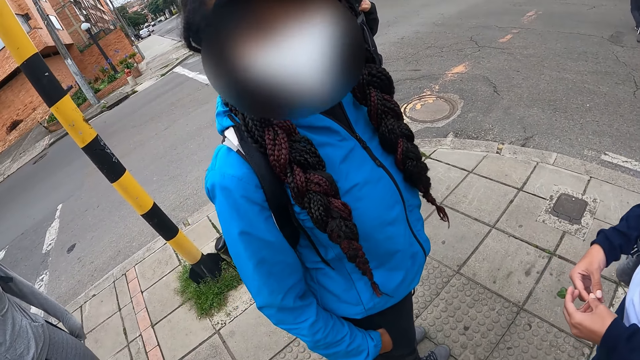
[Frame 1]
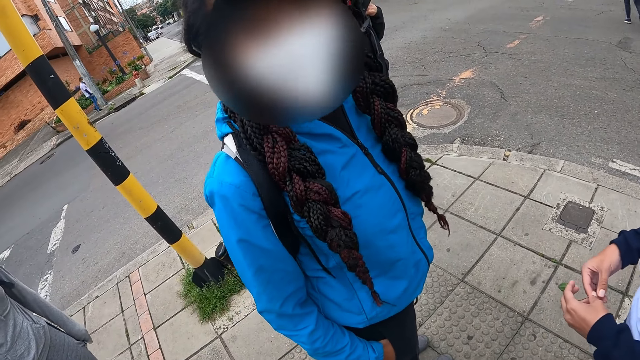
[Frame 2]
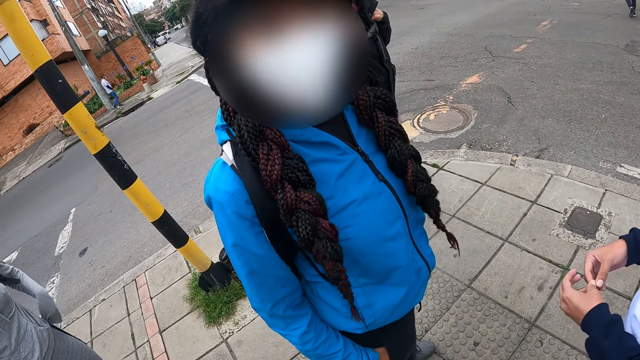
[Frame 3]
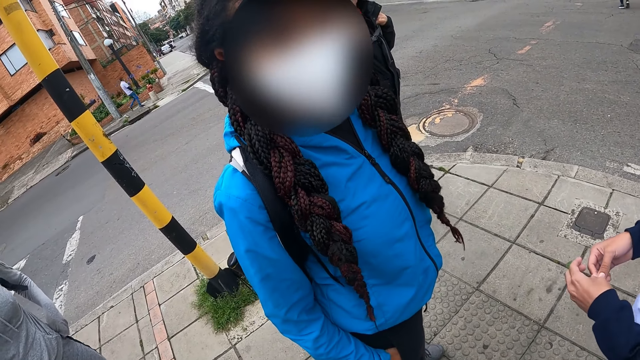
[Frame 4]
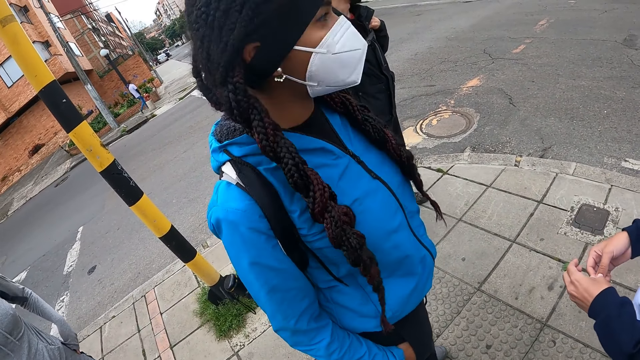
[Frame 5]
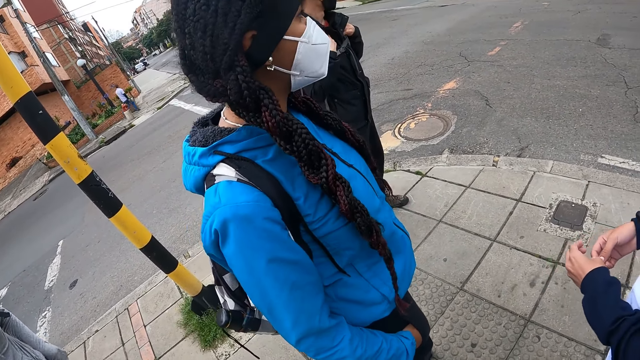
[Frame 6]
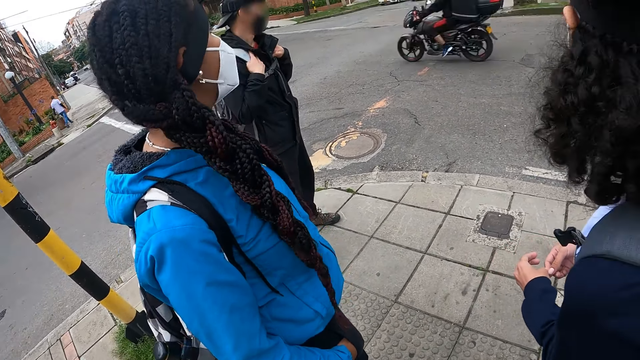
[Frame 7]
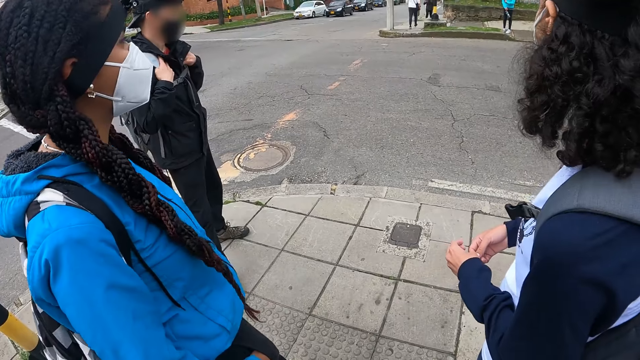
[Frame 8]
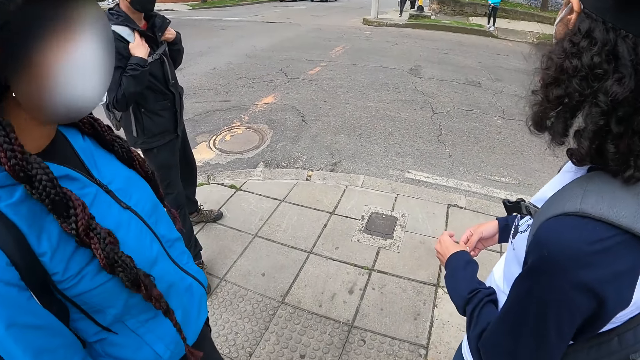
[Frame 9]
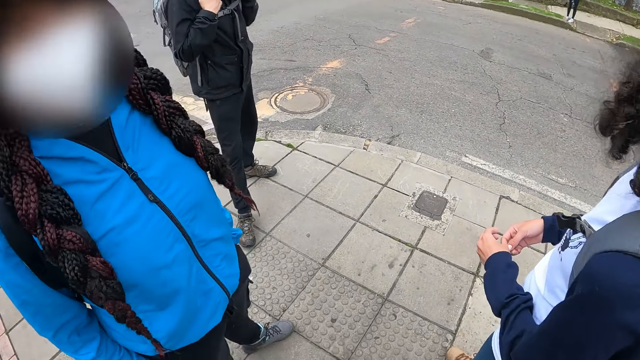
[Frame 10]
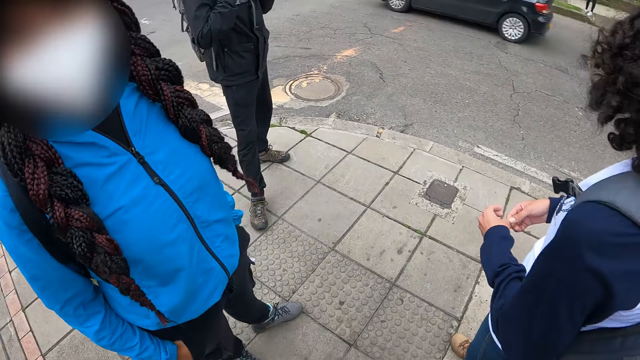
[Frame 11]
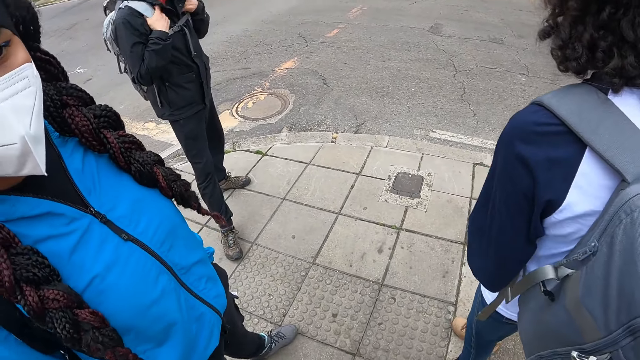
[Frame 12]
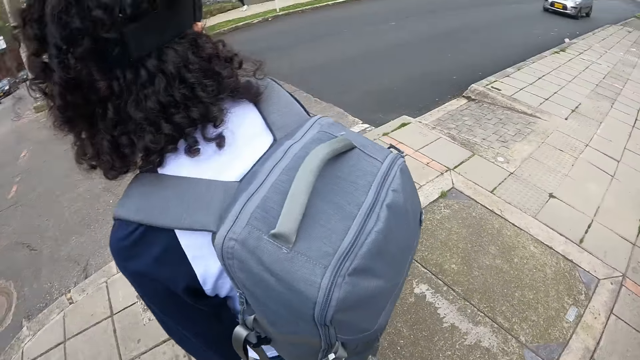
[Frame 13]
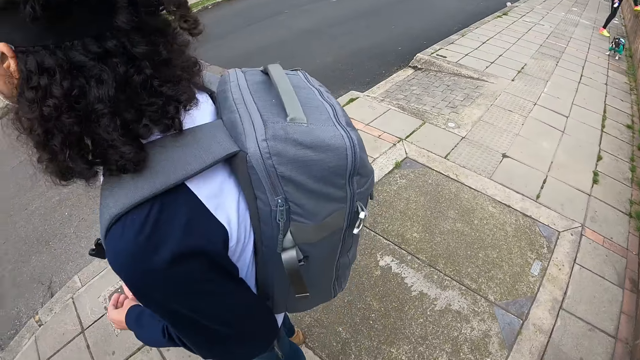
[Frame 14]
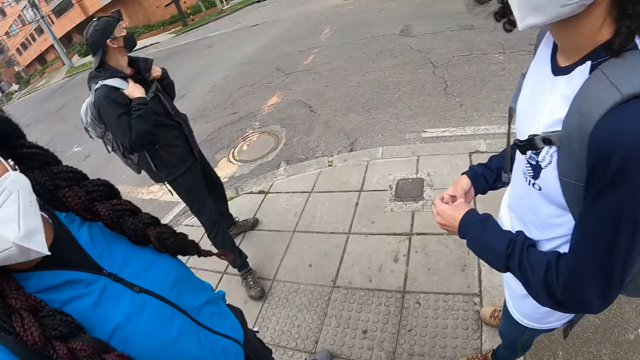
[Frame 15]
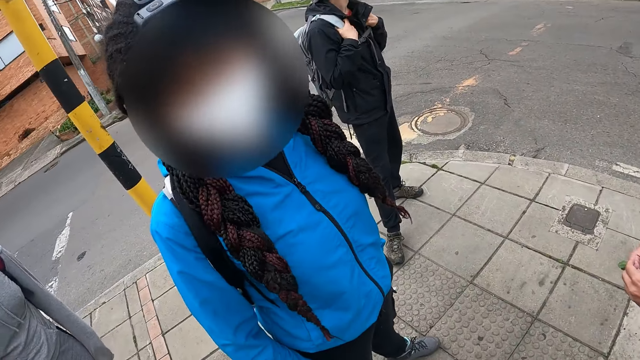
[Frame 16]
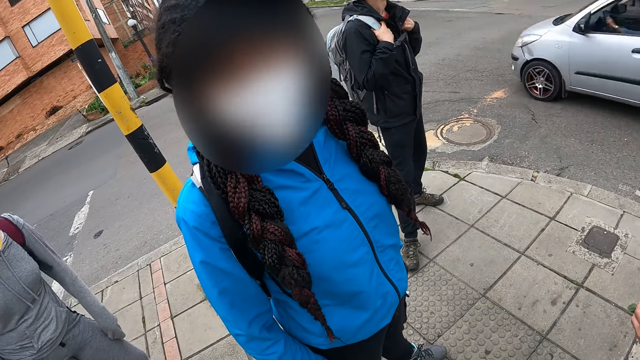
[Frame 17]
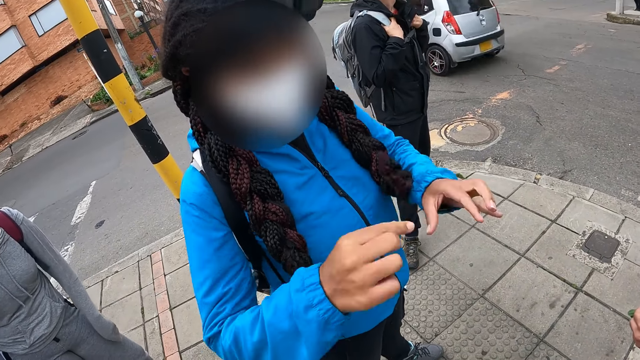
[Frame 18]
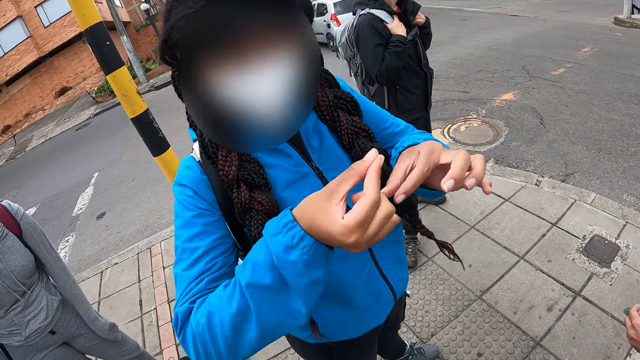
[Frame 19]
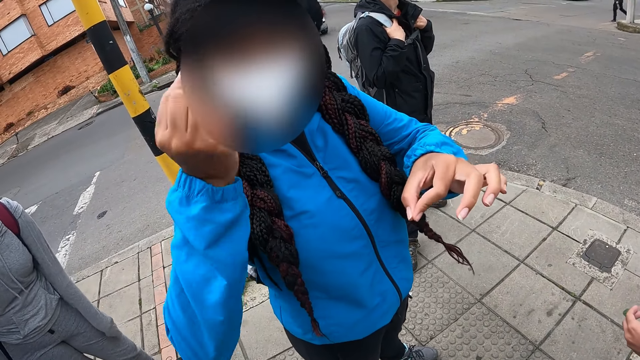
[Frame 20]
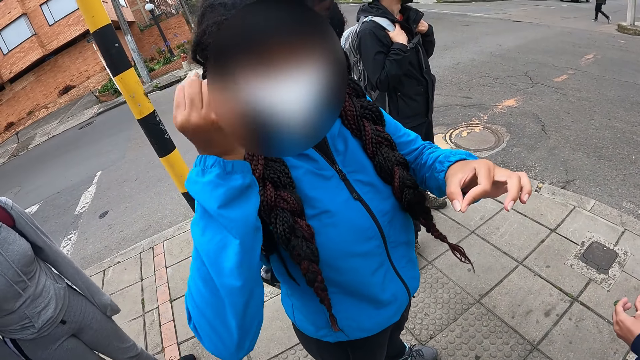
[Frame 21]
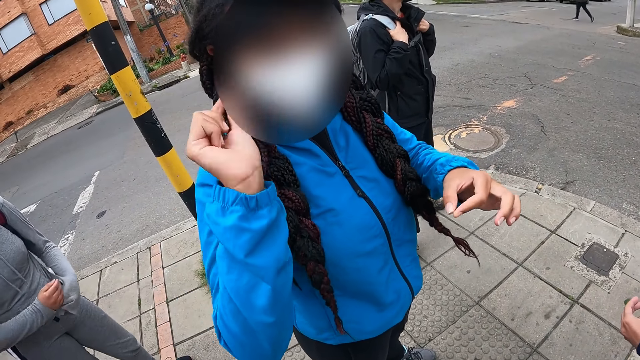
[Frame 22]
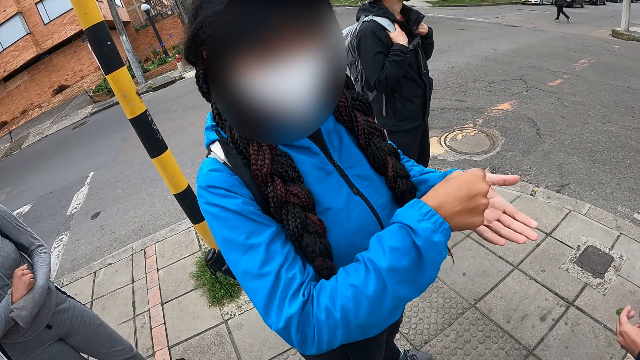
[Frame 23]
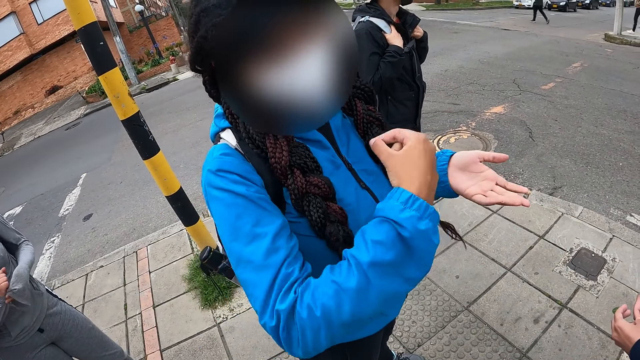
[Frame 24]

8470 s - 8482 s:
A black motorcycle passes by the camera wearer. A black car passes by the camera wearer. A silver car passes by the camera wearer.

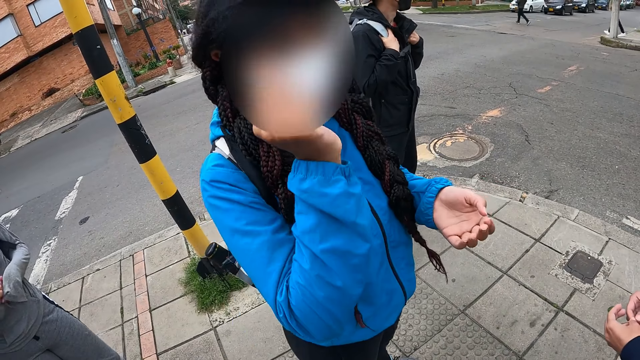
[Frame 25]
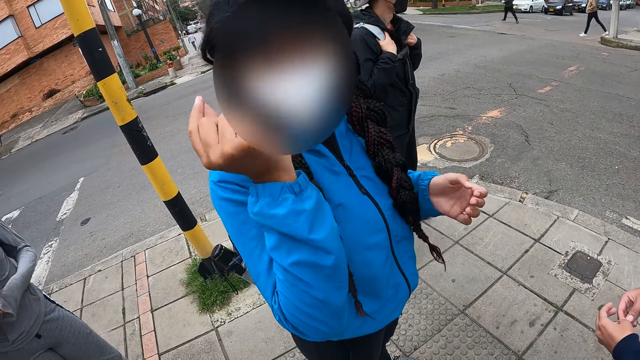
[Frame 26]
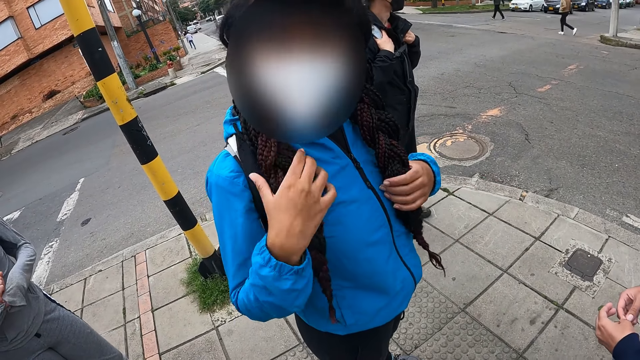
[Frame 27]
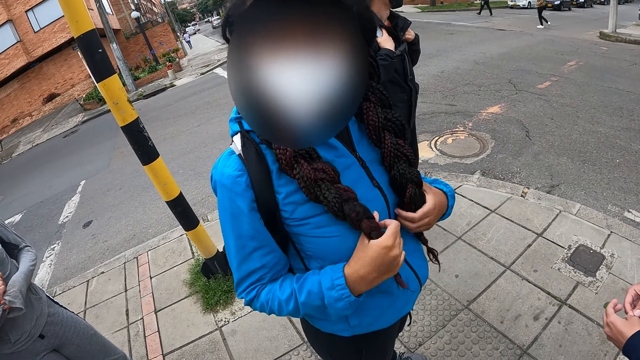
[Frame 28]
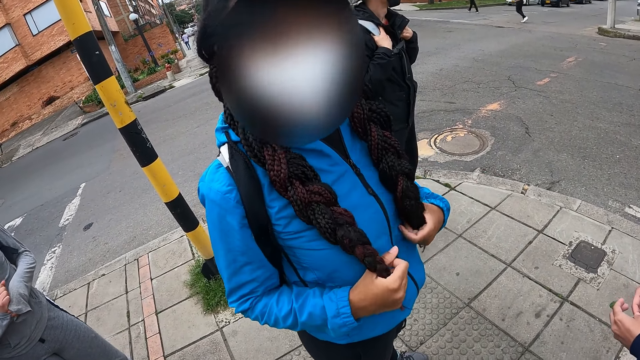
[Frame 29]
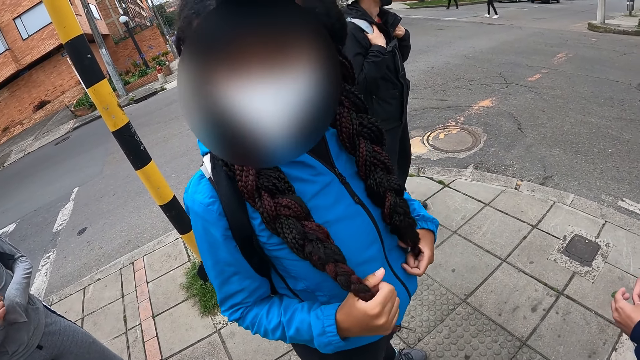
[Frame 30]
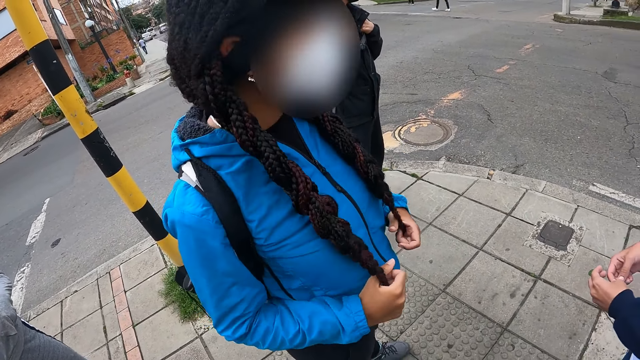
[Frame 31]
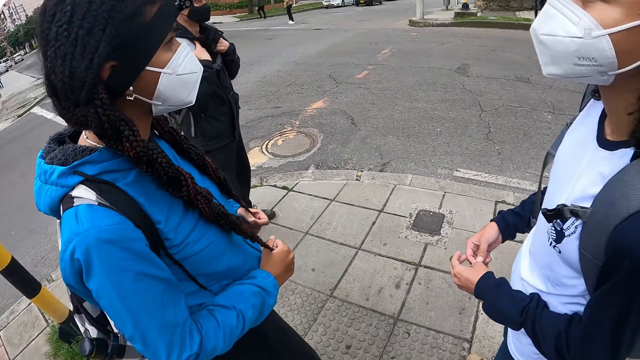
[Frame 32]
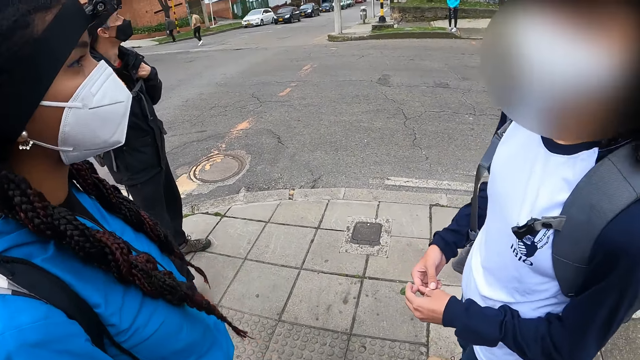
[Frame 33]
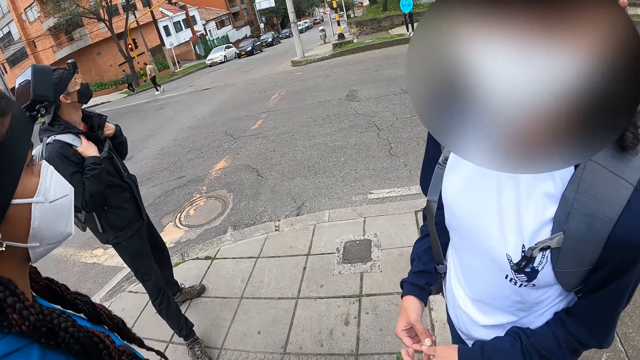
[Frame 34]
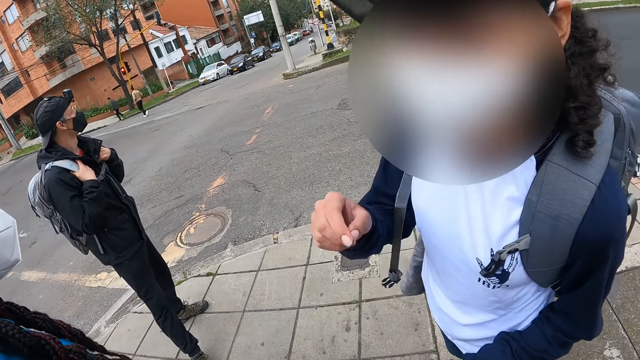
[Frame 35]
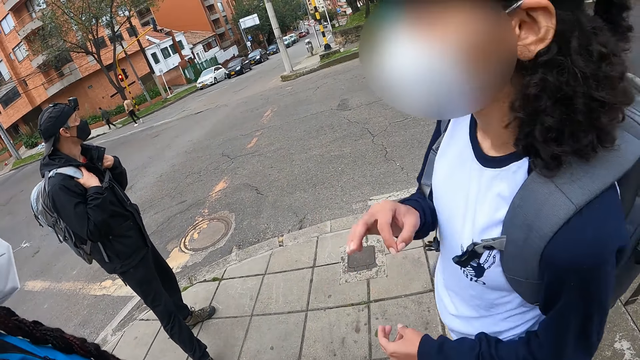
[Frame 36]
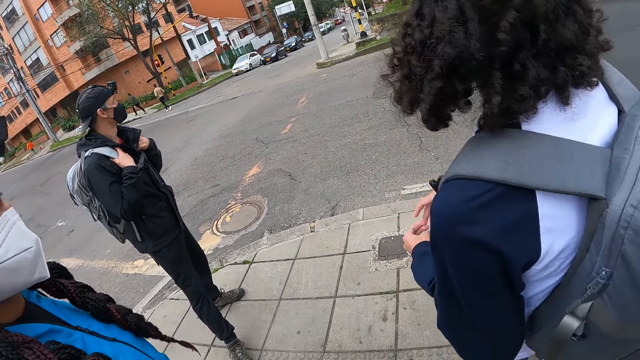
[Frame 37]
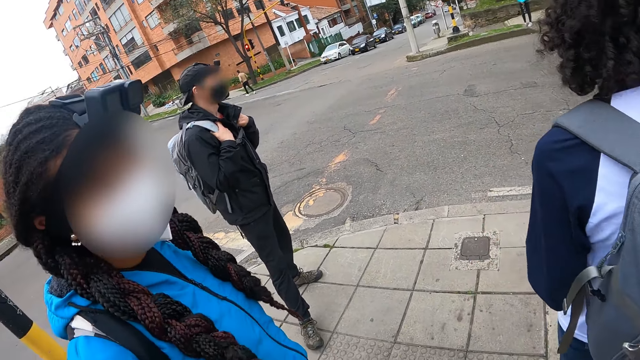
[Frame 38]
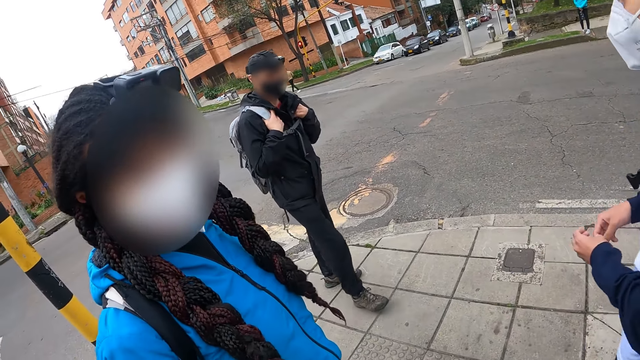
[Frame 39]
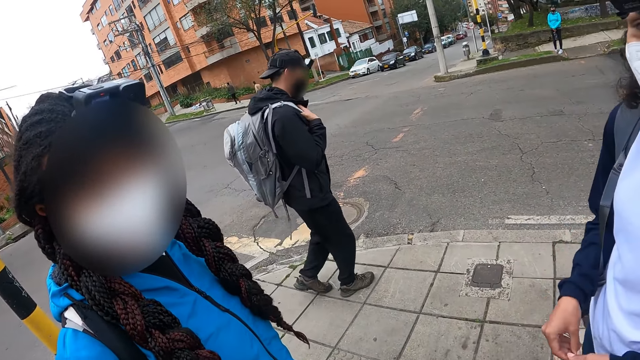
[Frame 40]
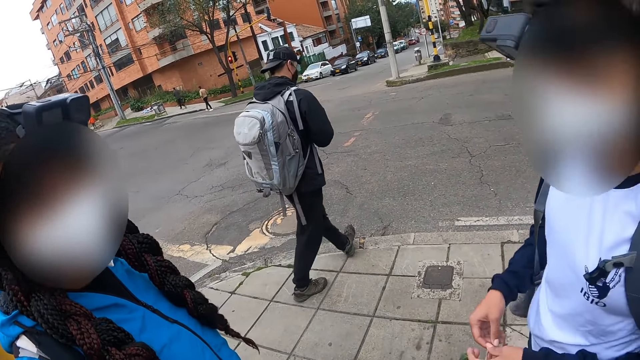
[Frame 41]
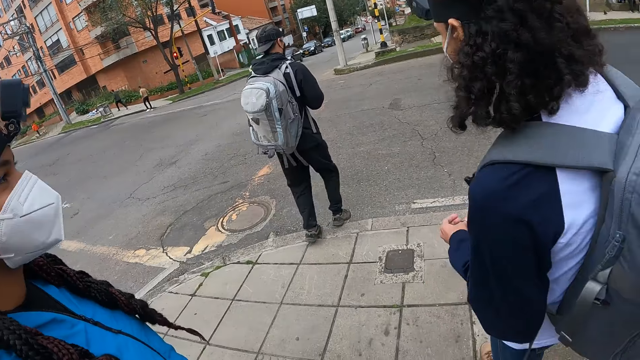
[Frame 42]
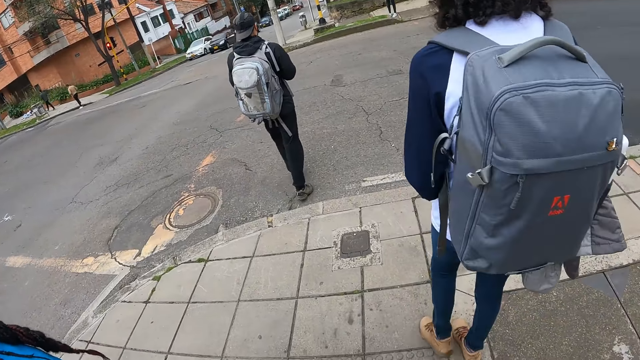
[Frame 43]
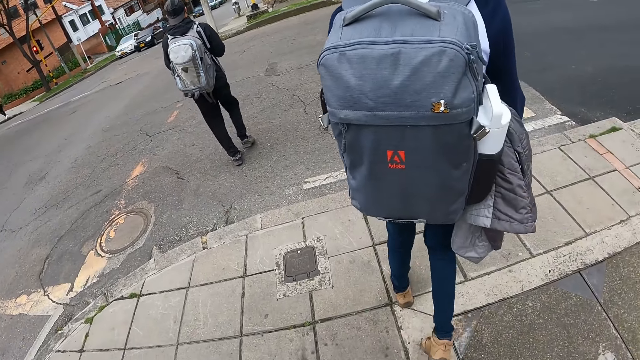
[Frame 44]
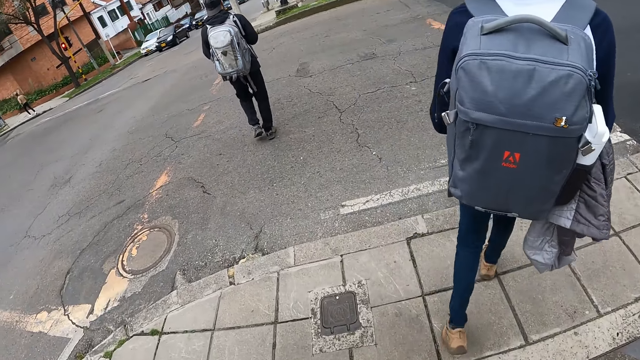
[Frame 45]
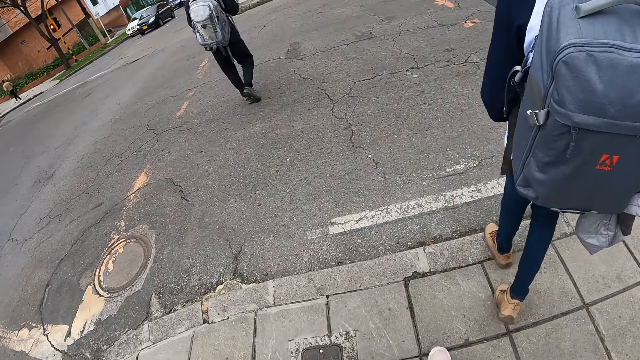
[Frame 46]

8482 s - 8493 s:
A man crosses the road.
